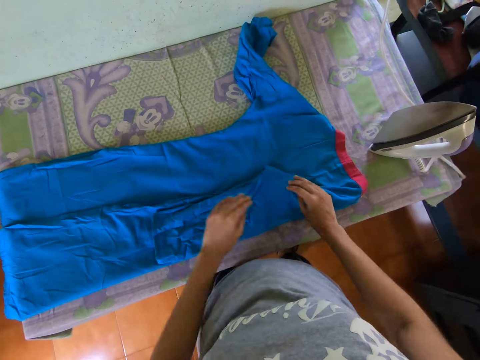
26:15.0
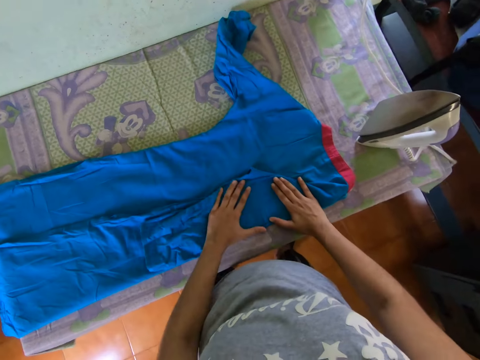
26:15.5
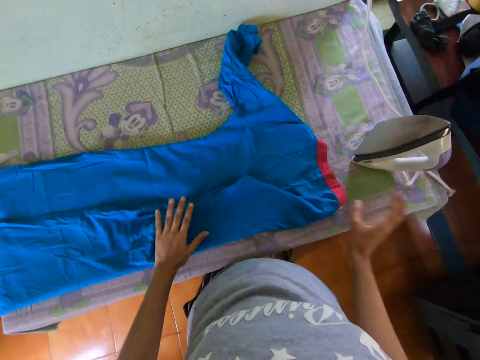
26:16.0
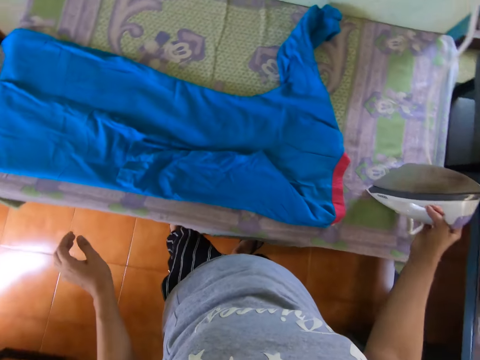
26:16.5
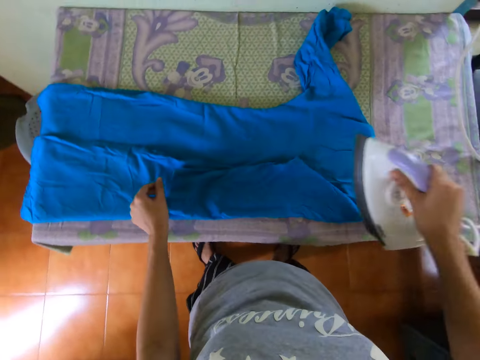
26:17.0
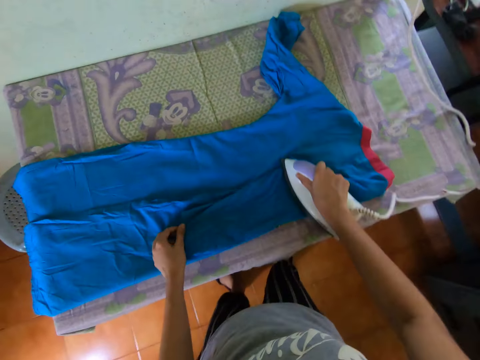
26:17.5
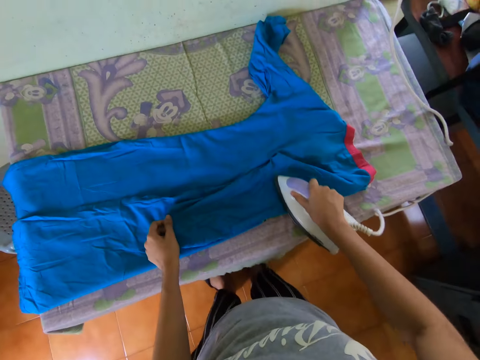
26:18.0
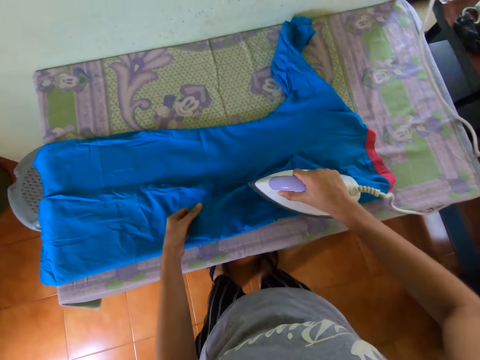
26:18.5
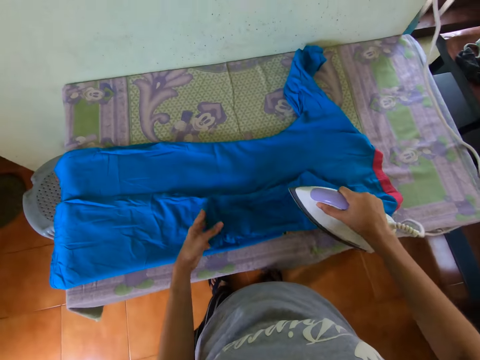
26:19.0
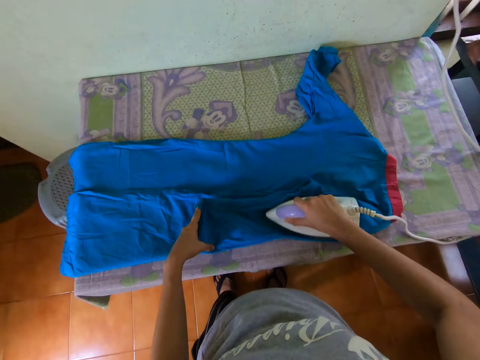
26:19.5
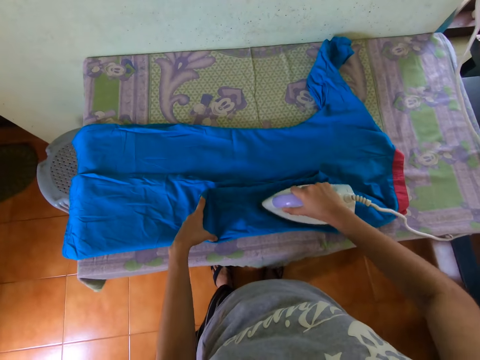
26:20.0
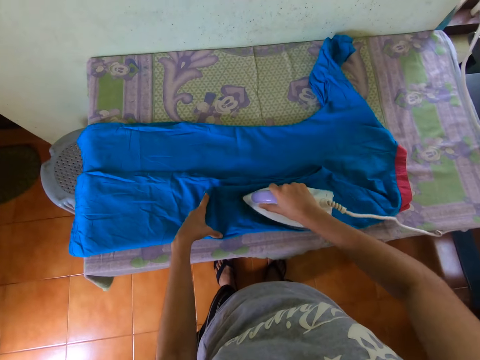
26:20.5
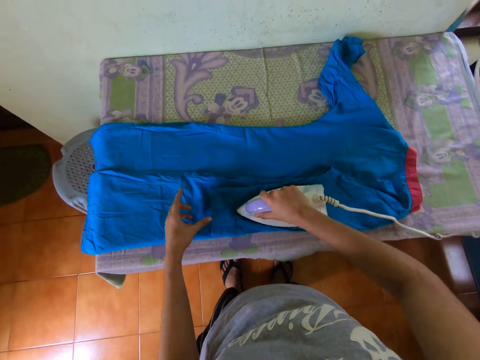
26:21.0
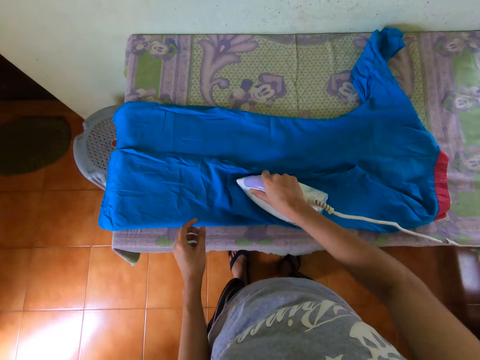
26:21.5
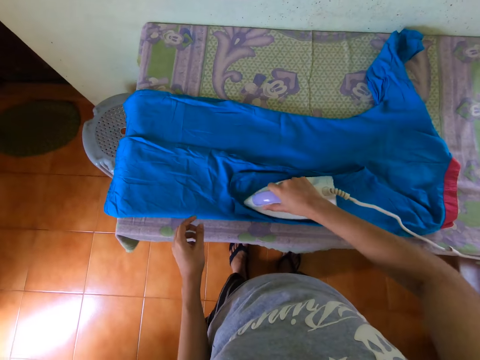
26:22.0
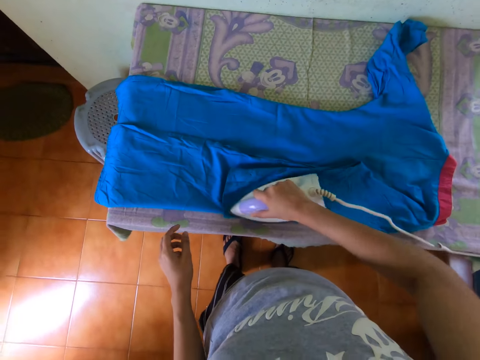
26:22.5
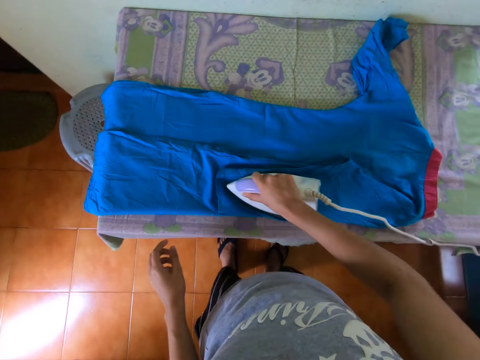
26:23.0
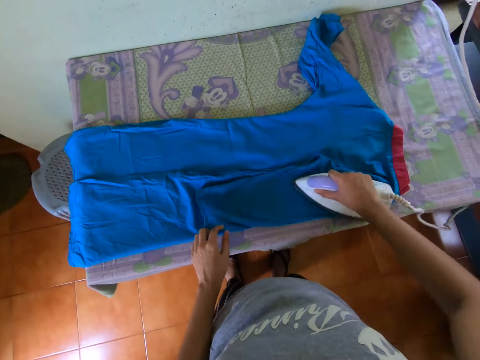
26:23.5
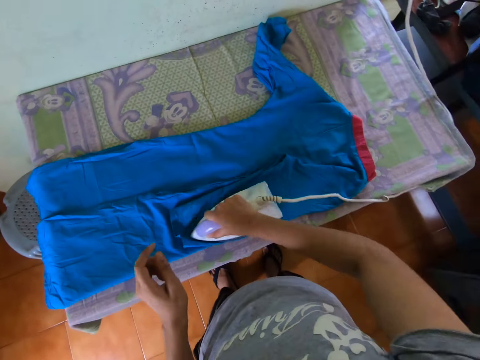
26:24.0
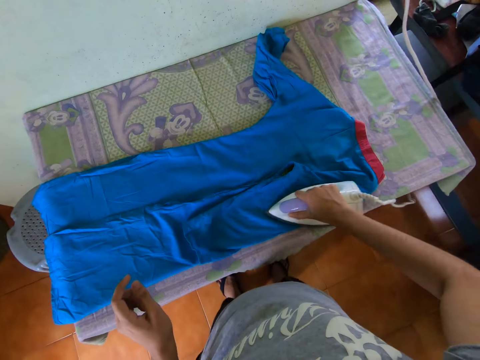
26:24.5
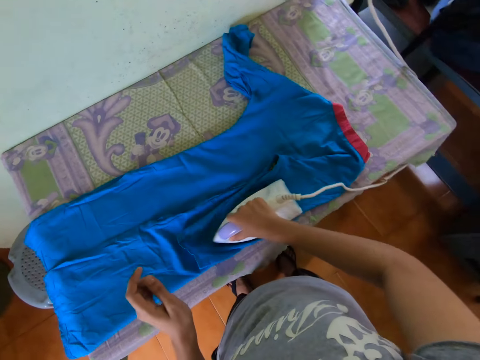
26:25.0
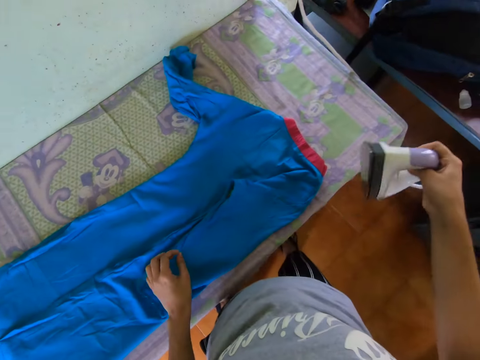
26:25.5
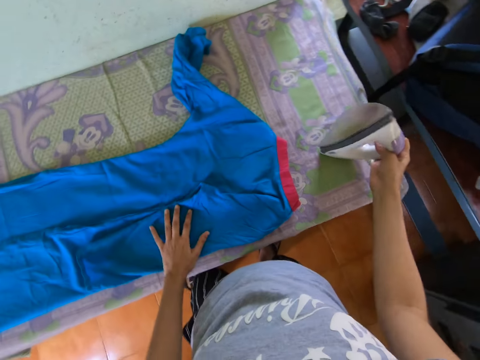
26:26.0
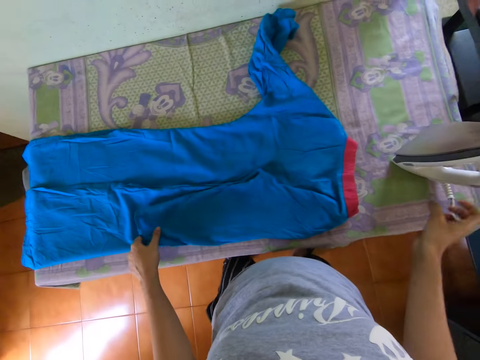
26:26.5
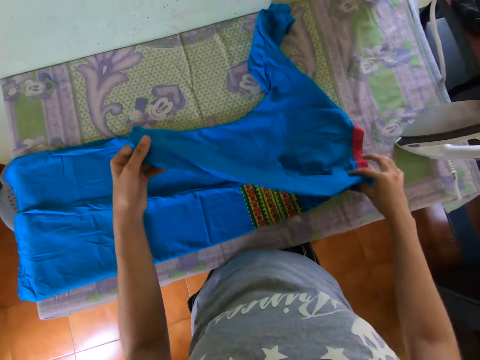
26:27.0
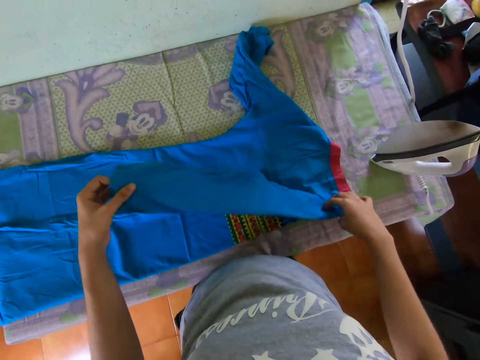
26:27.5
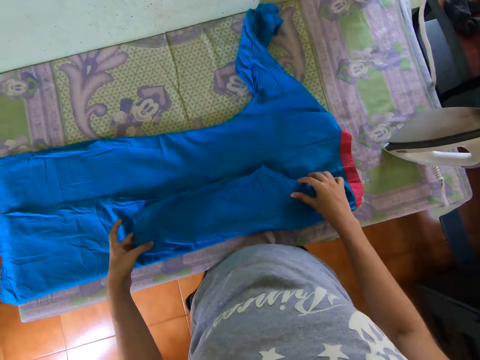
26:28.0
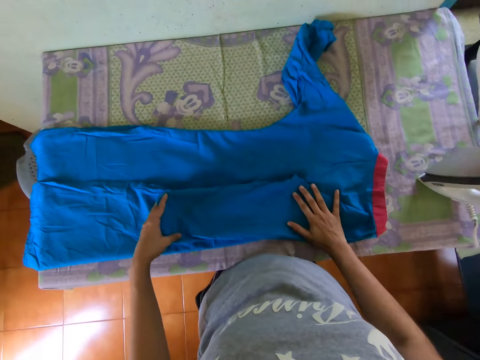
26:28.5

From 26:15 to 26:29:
The camera wearer picks up the pressing iron from the table with her right hand. She holds the dress on the table with her left hand. She smoothens the dress on the table with the pressing iron in her right hand. She adjusts the dress on the table with her left hand. She smoothens the dress on the table with the pressing iron in her right hand. She places her left hand on the dress. She drops the pressing iron on the table with her right hand. She adjusts the dress on the table with her left hand. She adjusts the dress on the table with both hands.

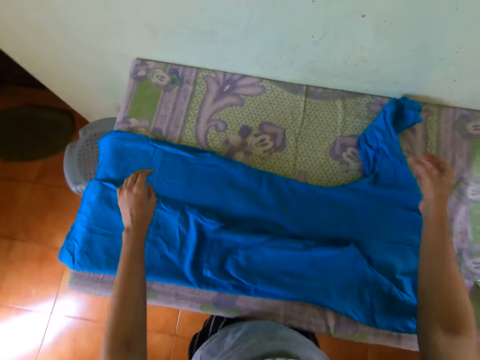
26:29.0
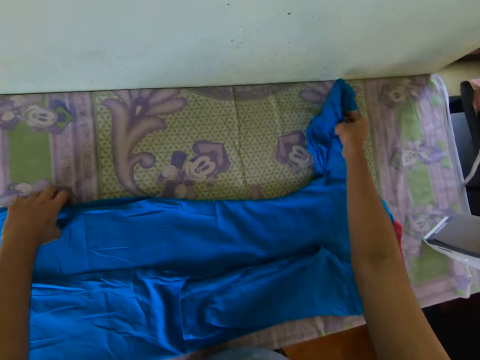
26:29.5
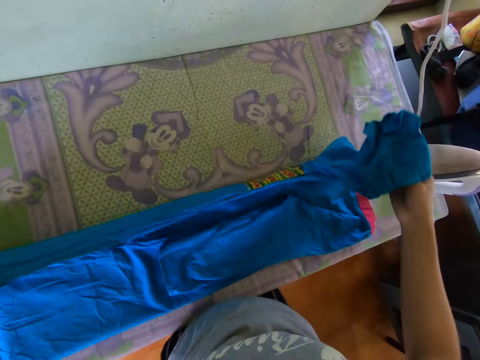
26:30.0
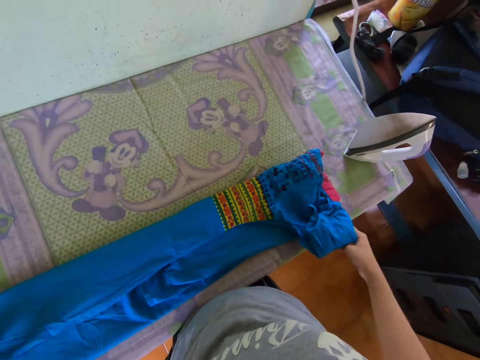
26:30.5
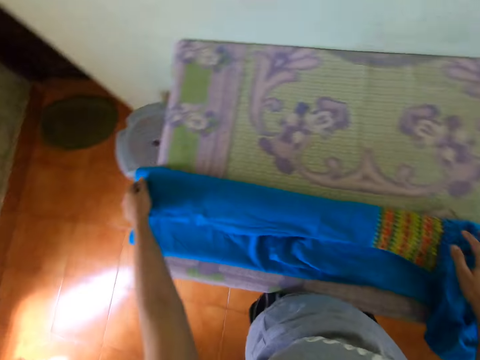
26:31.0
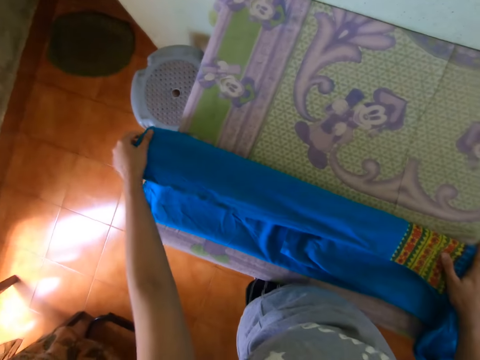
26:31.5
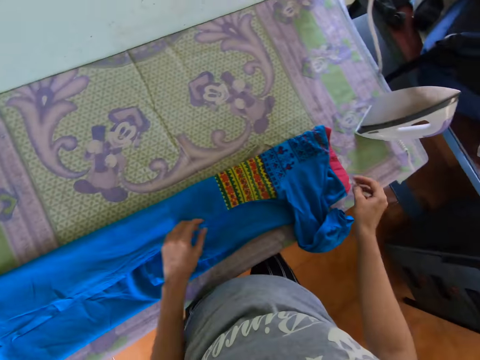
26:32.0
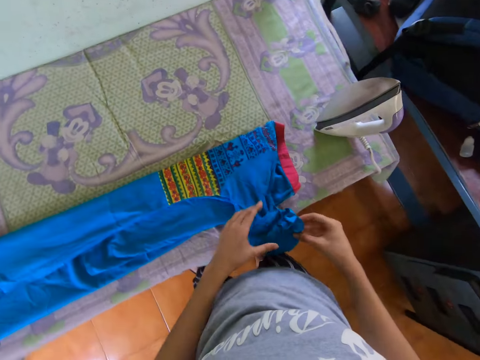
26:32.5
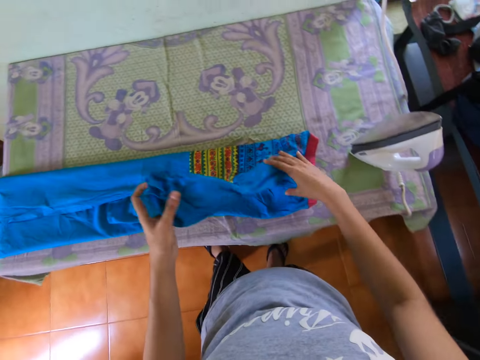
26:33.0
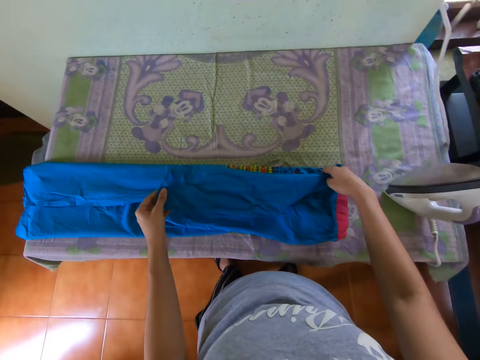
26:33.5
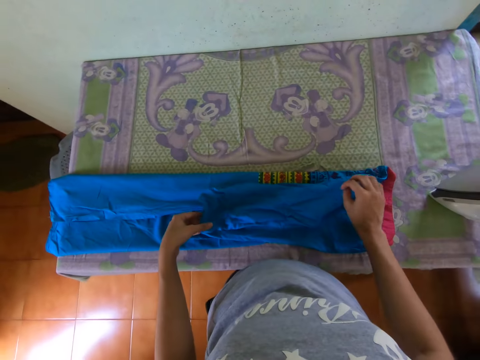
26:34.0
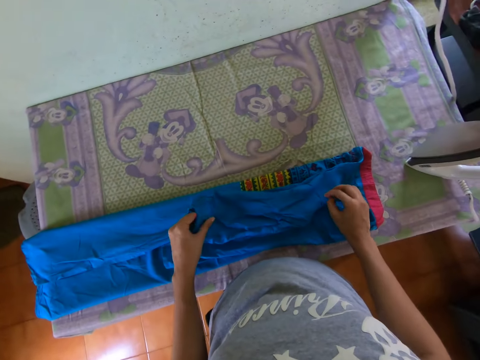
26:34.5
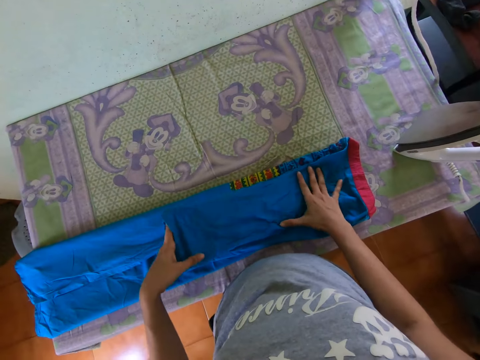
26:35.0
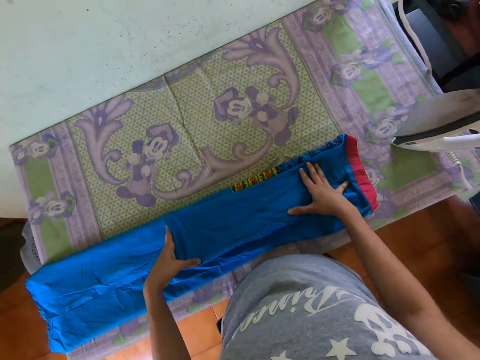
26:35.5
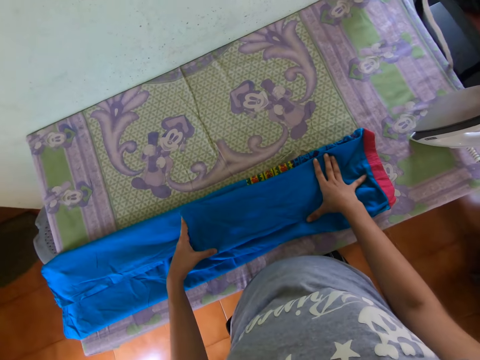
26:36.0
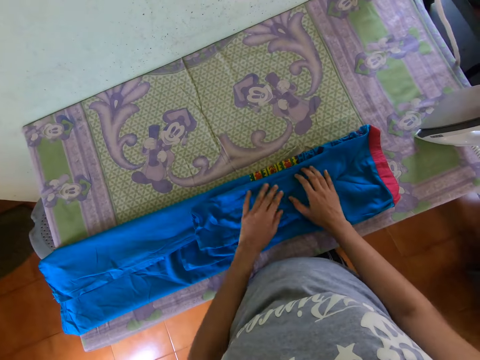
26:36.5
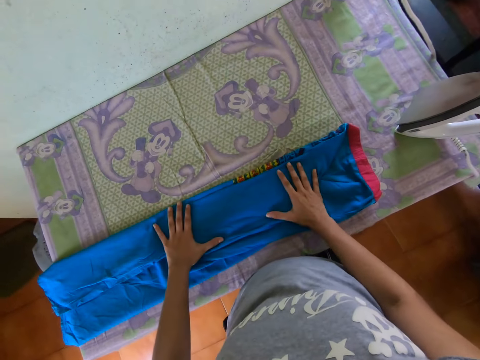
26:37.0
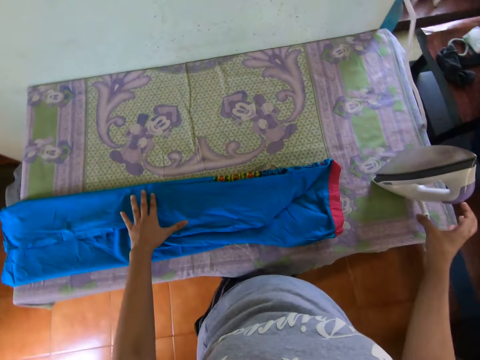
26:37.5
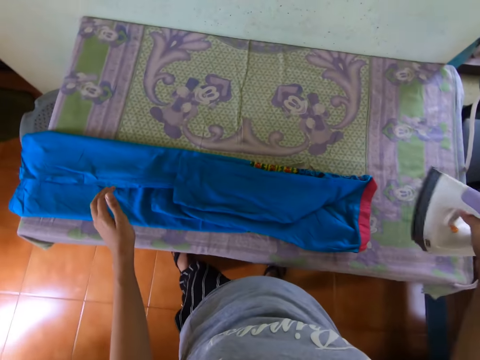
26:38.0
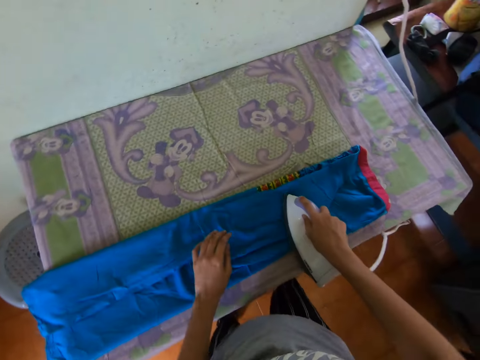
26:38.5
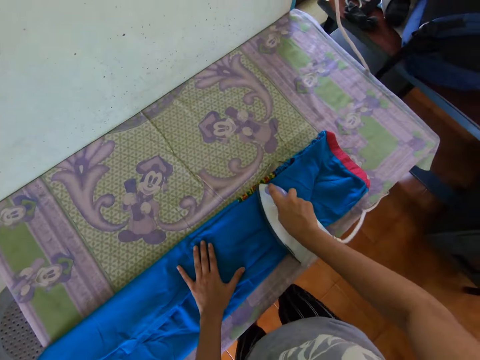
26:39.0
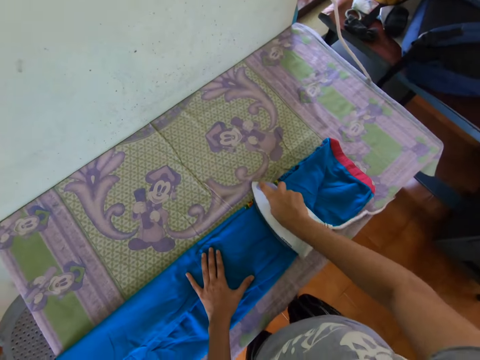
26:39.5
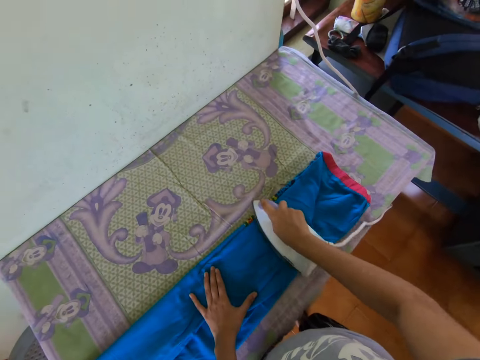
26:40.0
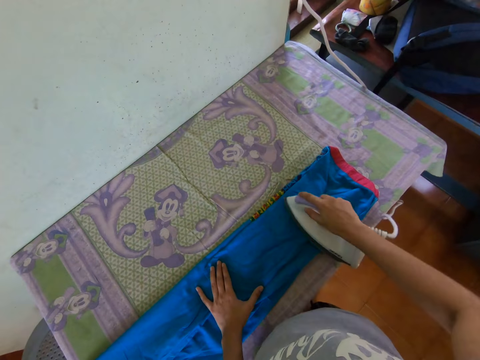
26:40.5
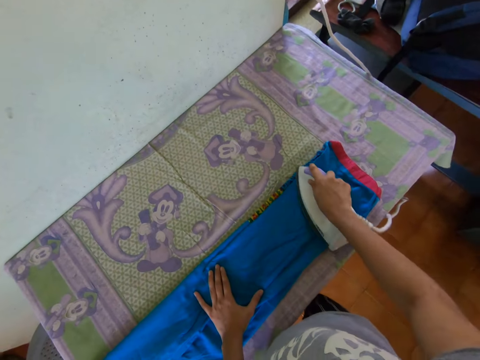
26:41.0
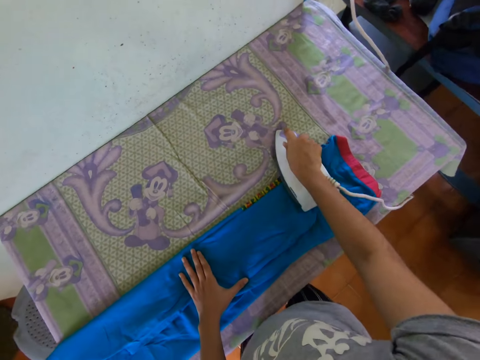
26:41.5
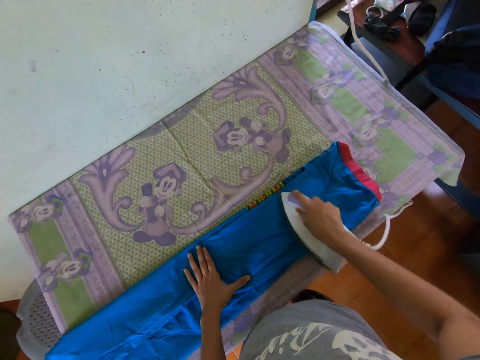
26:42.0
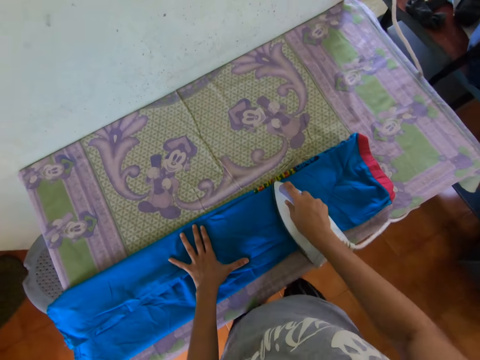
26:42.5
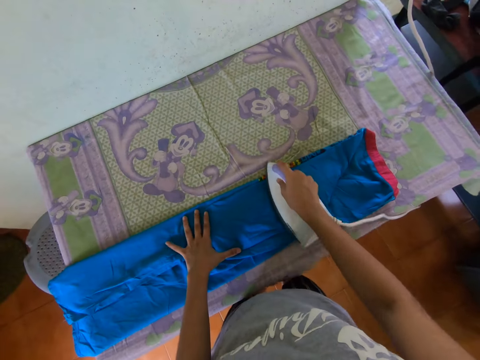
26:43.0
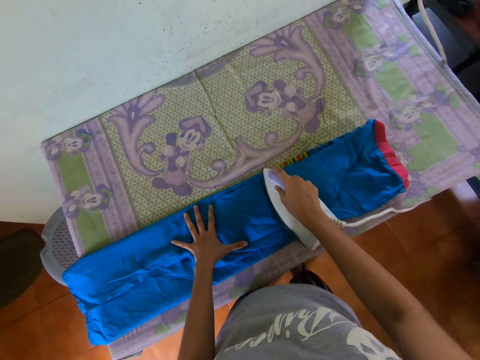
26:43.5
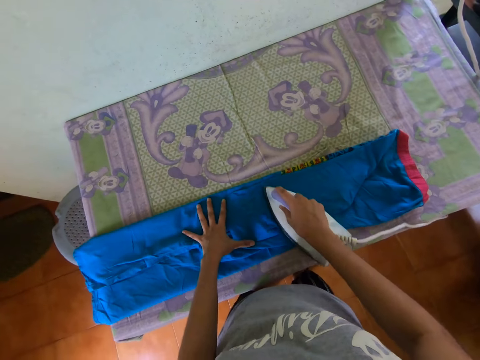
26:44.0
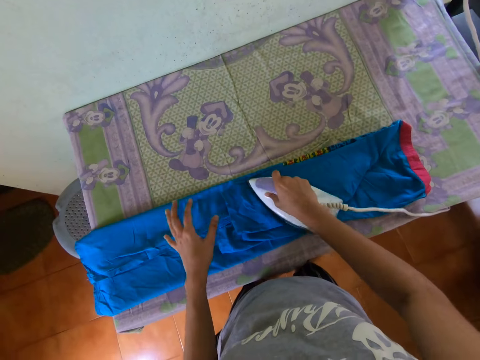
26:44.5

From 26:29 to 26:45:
The camera wearer folds the dress on the table with both hands. She adjusts the dress on the table with her left hand. She holds the dress on the table with her right hand. She holds the dress on the table with both hands. She places both hands on the dress. She moves her left hand on the dress. She picks up the pressing iron from the table with her right hand. She smoothens the dress on the table with the pressing iron in her right hand. She places her left hand on the dress.
